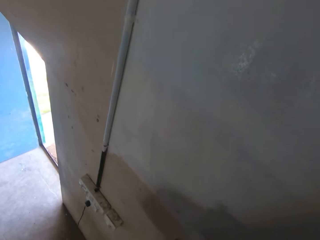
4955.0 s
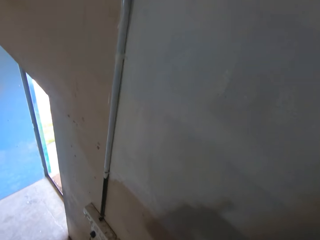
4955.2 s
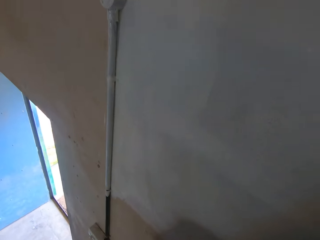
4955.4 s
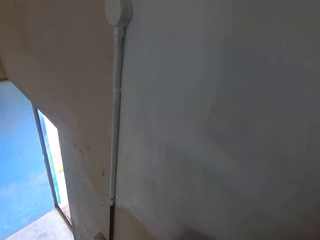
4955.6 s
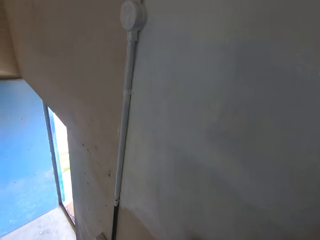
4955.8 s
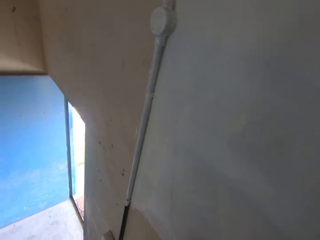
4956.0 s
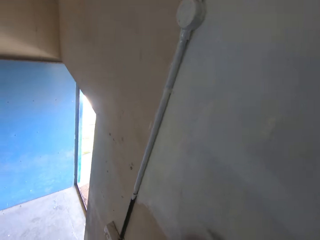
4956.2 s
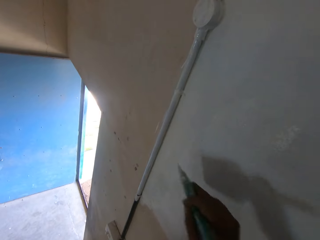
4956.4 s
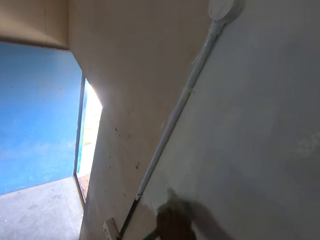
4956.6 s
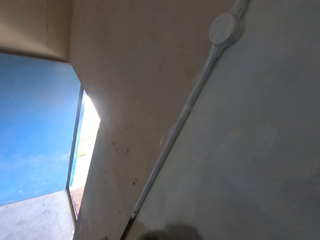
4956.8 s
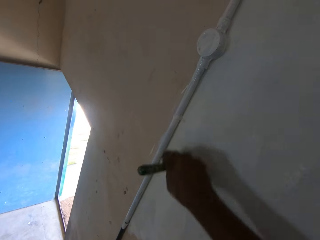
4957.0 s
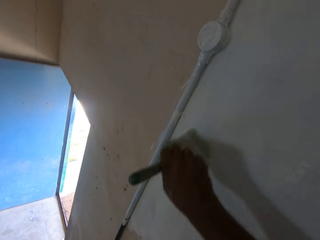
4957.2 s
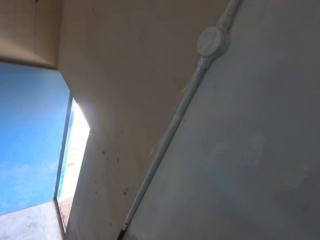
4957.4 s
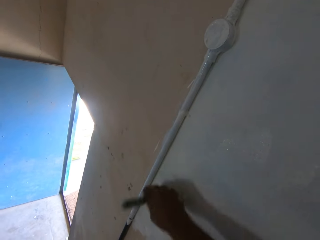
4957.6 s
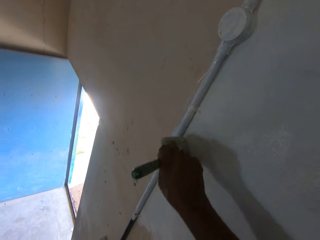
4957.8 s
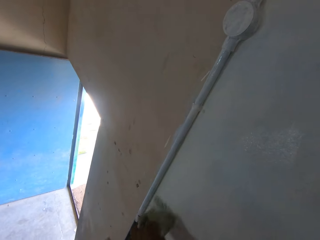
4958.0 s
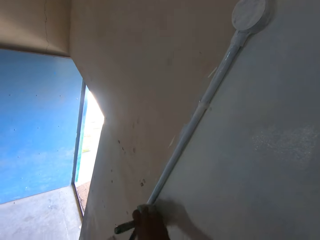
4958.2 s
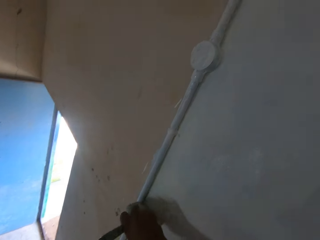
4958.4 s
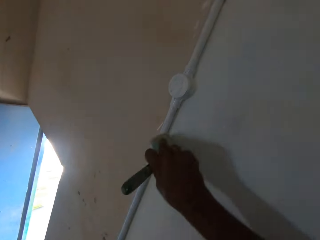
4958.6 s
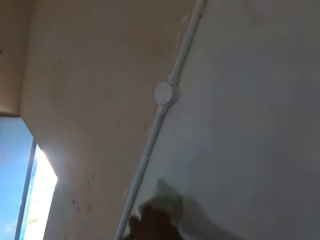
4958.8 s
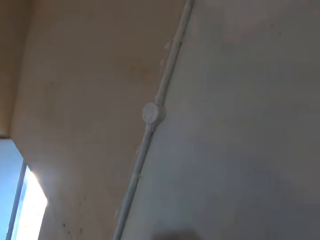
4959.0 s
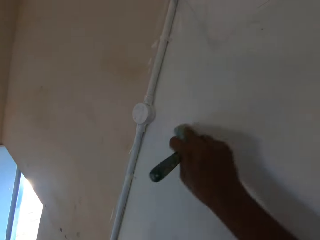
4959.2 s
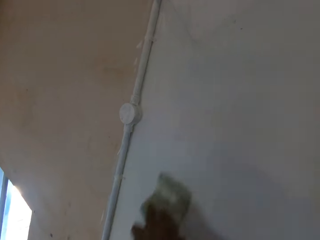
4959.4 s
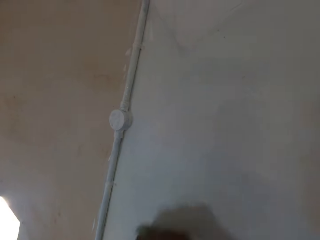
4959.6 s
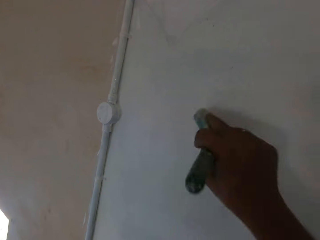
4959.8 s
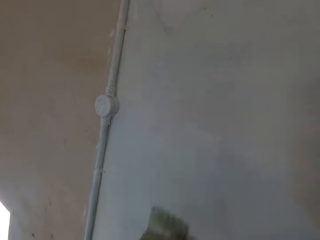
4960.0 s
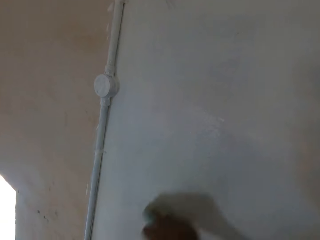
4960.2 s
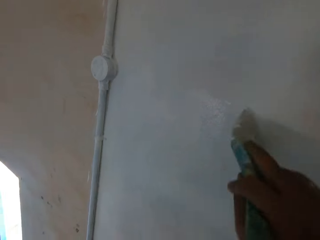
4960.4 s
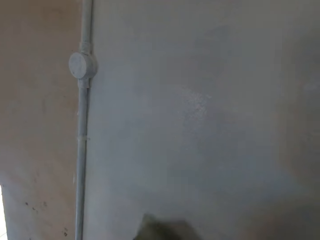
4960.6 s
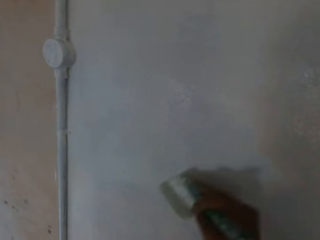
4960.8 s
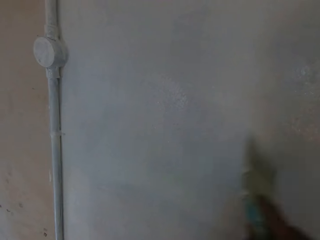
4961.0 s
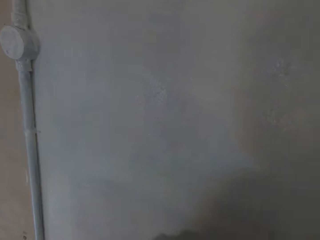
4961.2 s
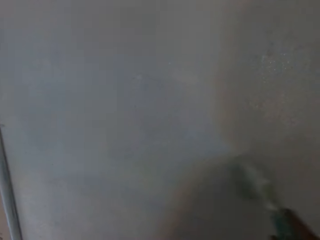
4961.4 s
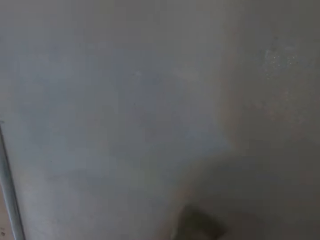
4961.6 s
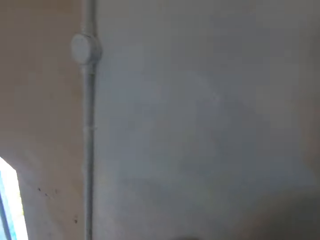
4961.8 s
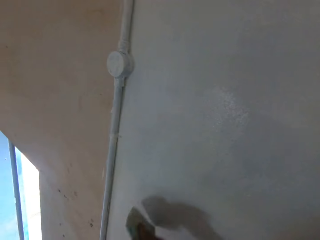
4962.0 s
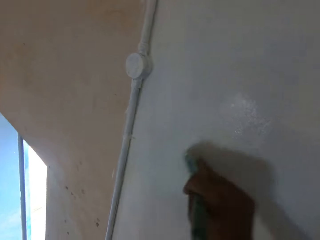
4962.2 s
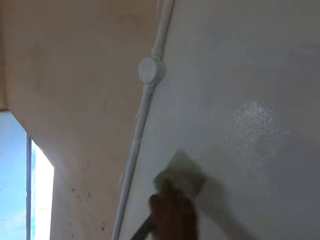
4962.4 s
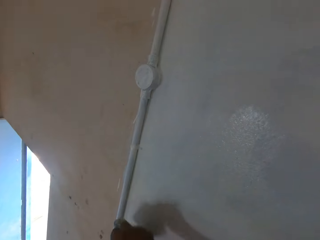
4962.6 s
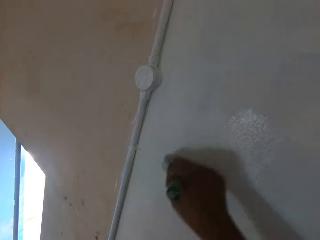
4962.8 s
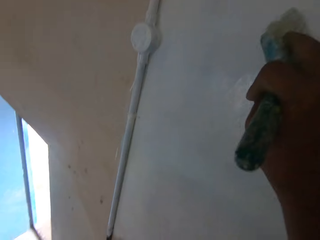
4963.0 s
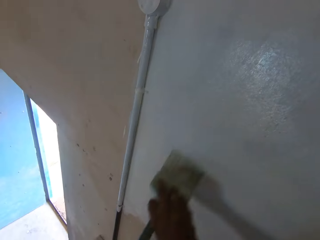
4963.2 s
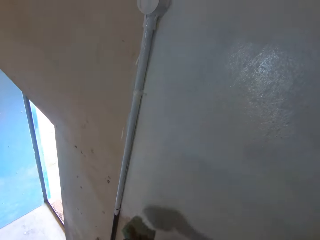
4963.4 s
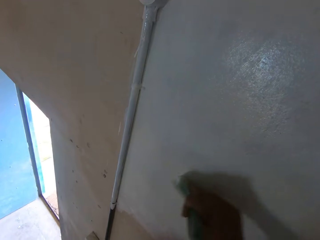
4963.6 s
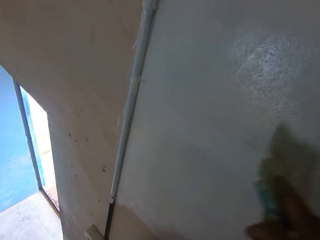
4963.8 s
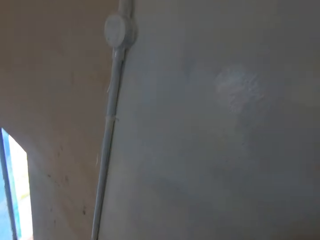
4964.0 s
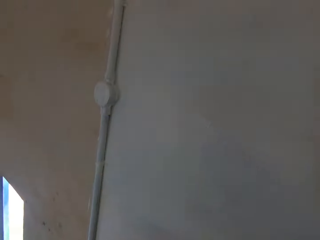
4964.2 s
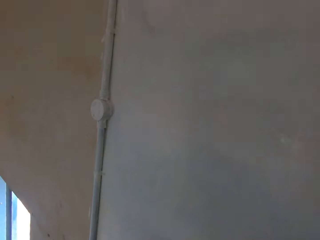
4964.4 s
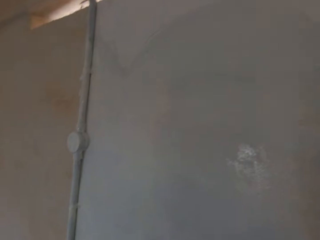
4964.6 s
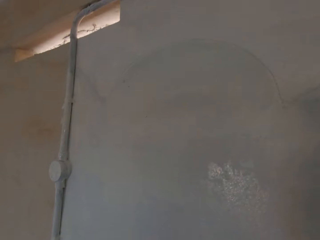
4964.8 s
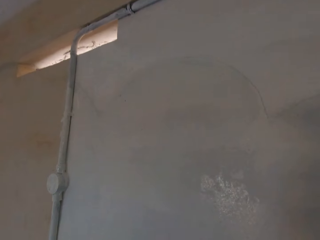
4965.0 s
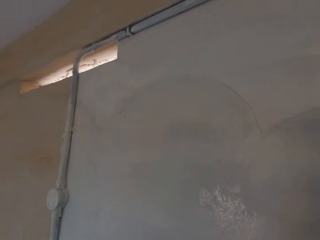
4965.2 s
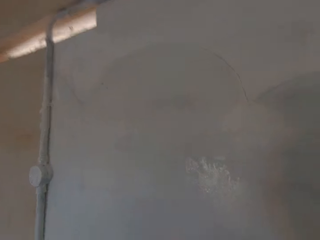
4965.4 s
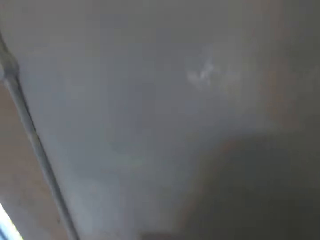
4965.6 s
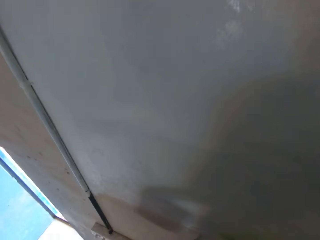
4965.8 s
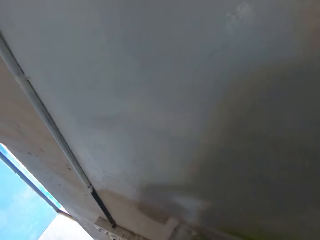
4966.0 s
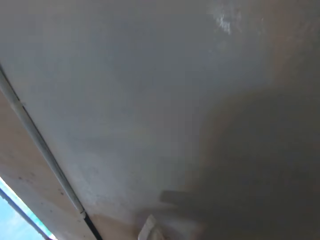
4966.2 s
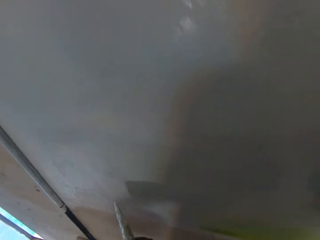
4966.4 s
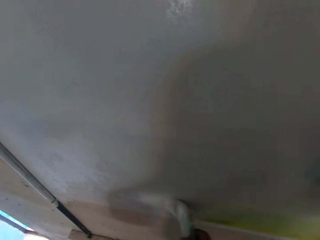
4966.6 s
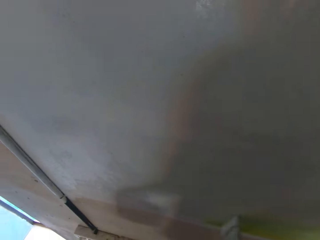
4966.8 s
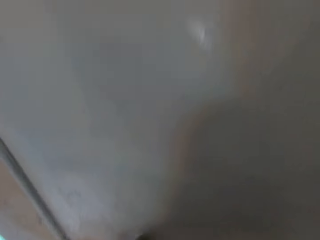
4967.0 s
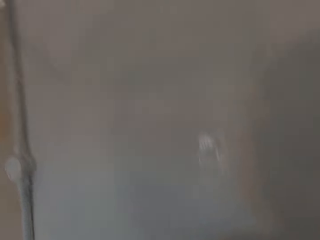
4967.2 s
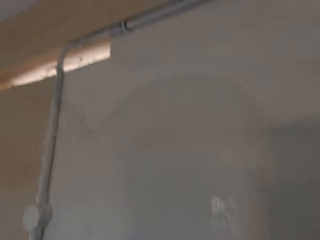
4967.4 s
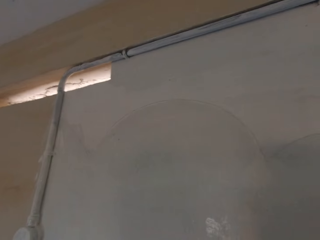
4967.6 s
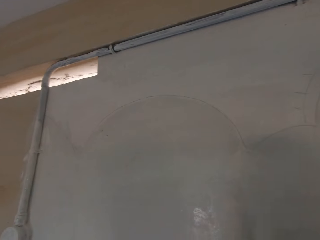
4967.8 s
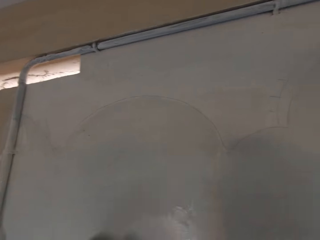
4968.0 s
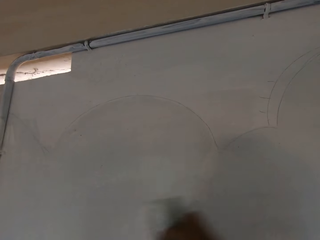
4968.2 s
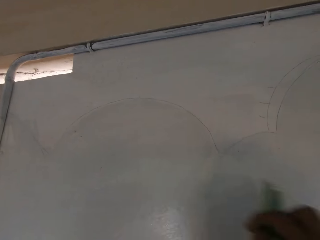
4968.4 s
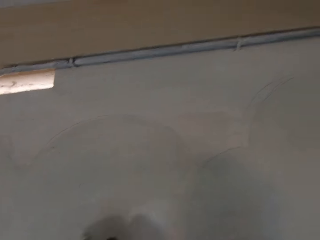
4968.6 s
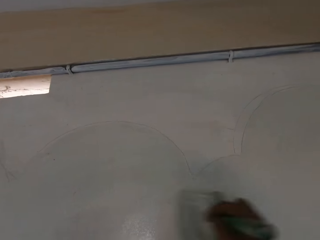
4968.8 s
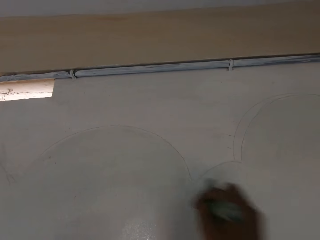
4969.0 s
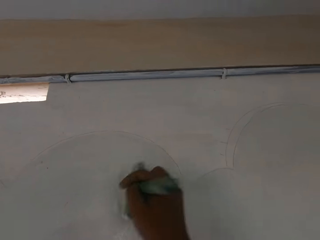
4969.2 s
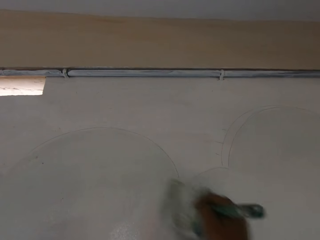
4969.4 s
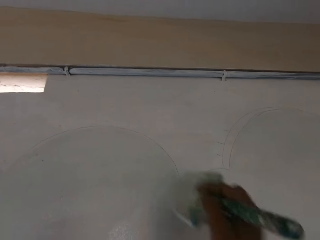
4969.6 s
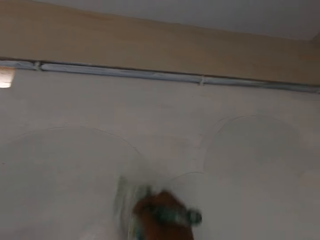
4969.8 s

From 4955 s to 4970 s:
The camera wearer paints the wall with the paint brush in his right hand. He stops painting the wall. He paints the wall with the brush.

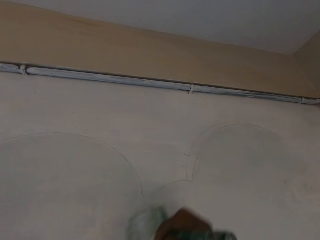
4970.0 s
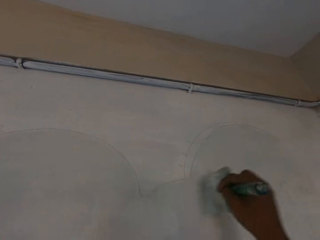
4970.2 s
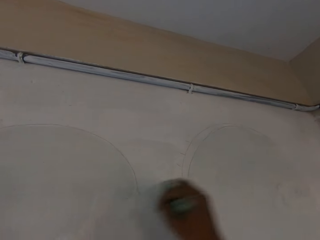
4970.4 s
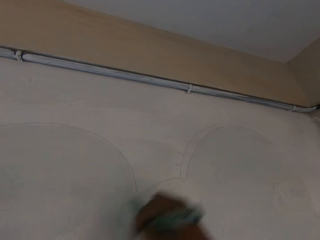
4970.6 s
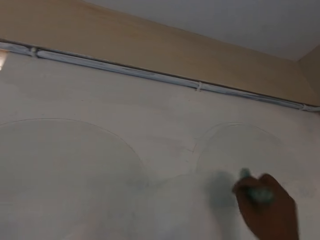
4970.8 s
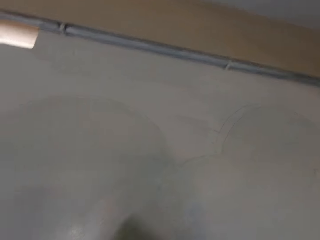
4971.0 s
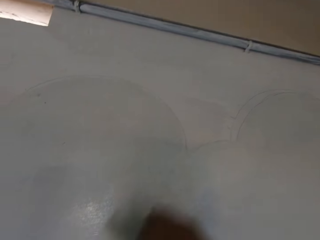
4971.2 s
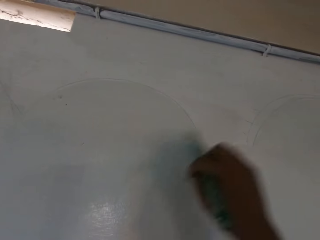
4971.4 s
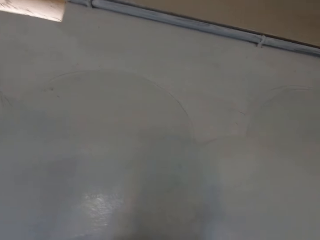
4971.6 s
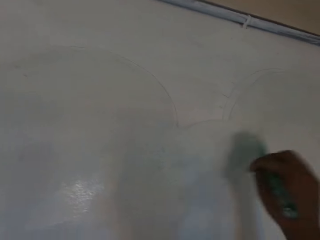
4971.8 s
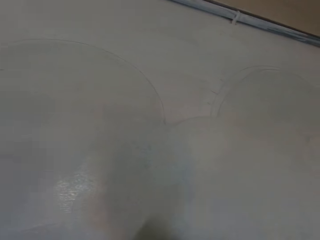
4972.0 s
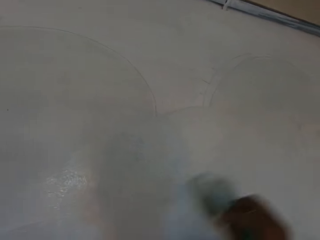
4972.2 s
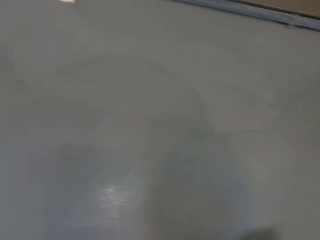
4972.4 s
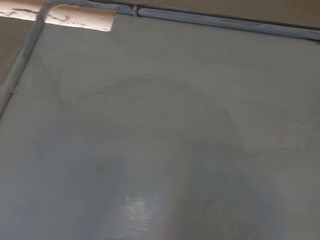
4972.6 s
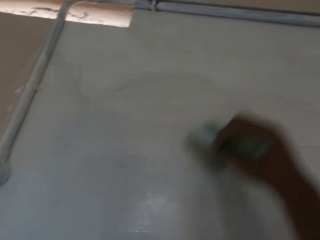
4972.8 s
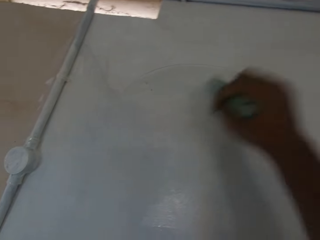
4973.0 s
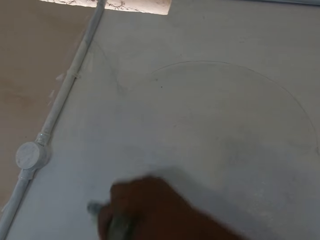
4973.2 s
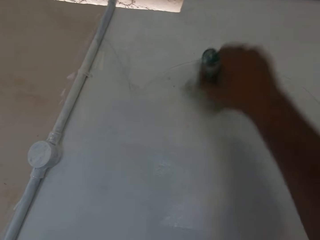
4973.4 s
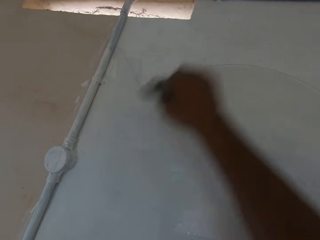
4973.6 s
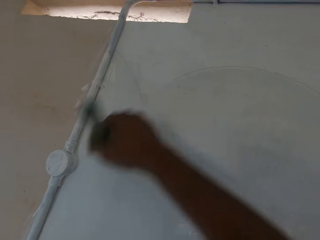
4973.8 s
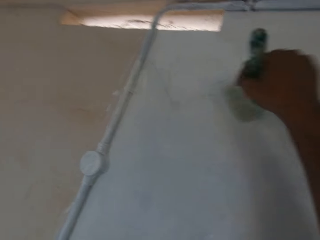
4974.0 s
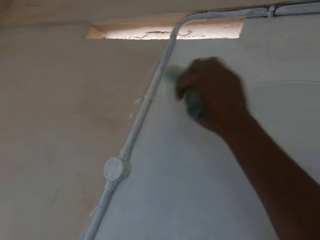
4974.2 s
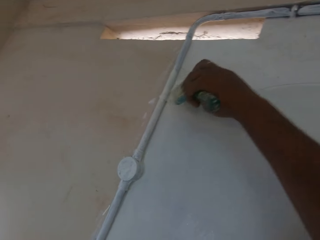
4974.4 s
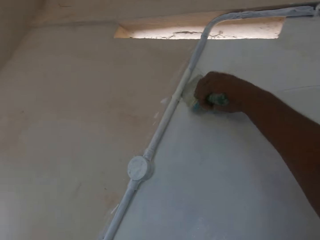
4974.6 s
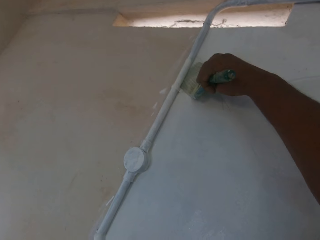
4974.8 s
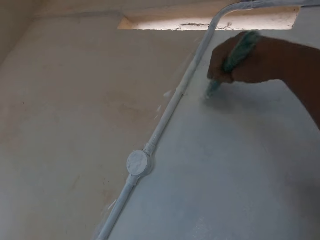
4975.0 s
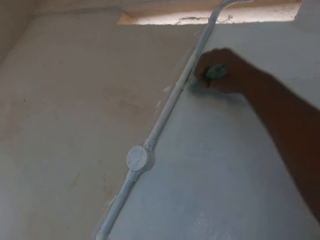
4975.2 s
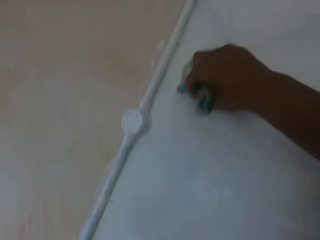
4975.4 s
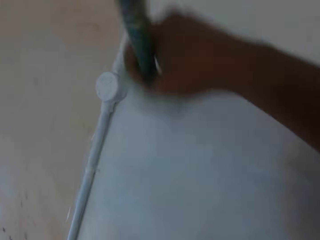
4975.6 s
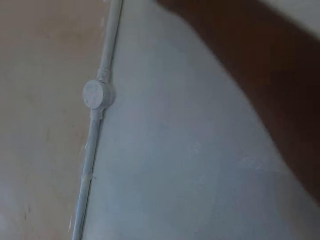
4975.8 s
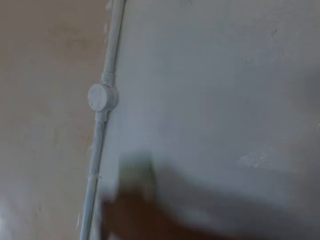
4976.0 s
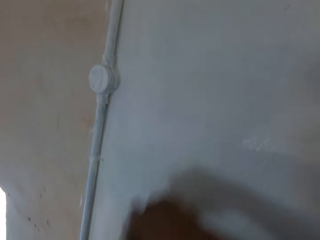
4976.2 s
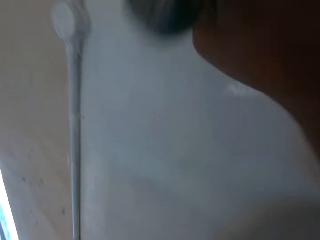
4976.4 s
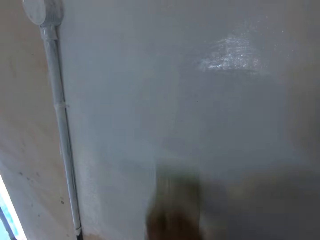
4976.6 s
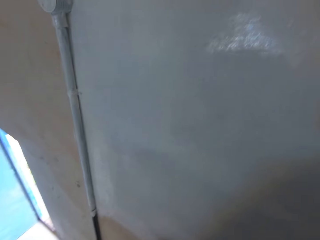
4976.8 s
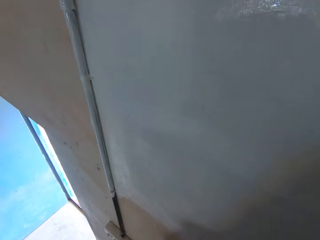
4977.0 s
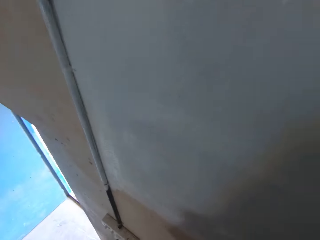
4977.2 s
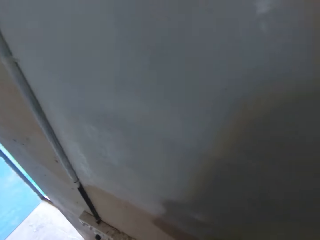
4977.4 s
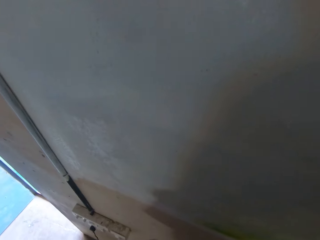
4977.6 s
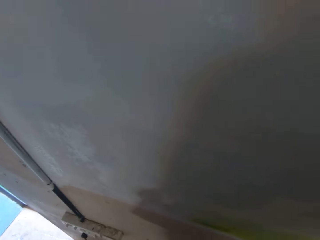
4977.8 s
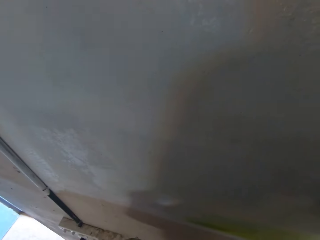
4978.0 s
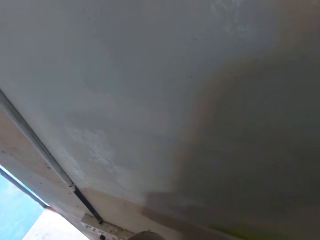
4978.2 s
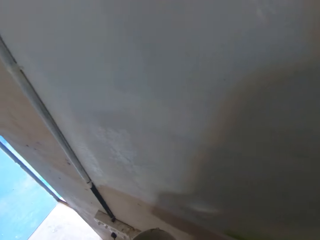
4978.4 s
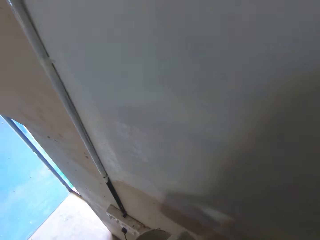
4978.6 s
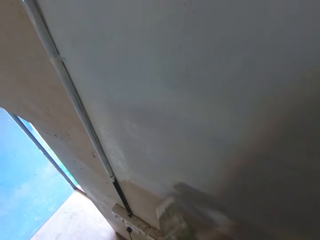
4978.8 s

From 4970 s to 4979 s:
The camera wearer stops painting the wall. He dips the paint brush inside the container of paint in his left hand.
